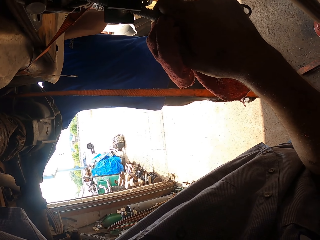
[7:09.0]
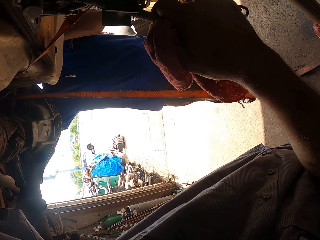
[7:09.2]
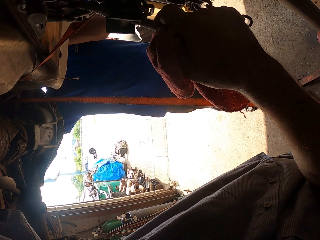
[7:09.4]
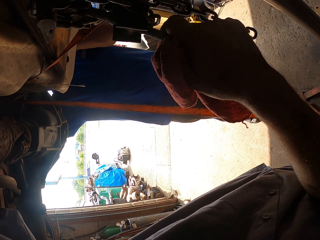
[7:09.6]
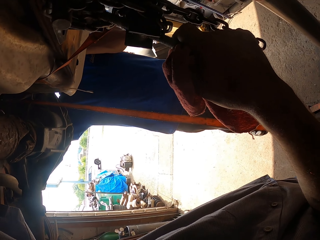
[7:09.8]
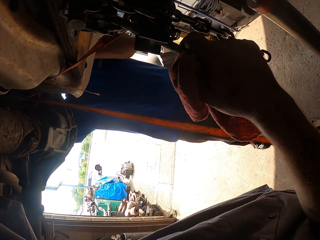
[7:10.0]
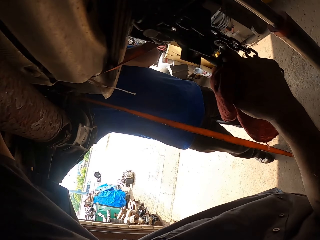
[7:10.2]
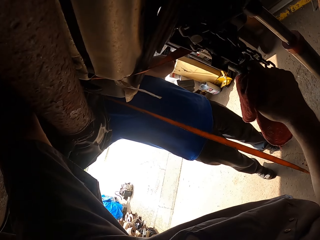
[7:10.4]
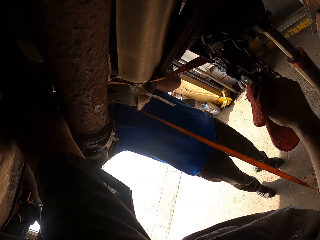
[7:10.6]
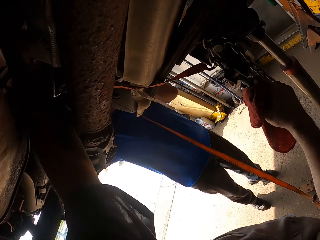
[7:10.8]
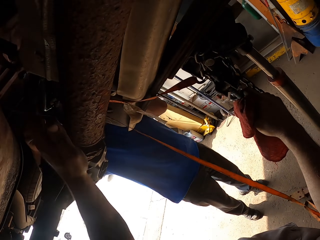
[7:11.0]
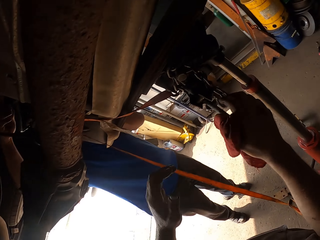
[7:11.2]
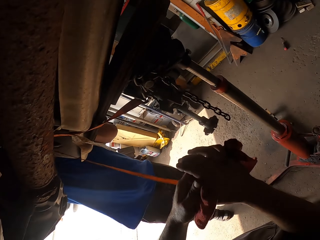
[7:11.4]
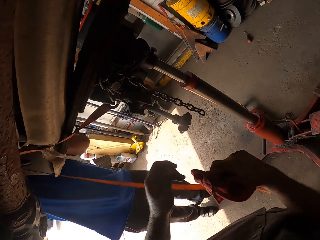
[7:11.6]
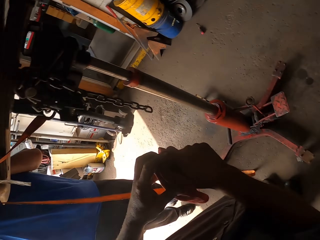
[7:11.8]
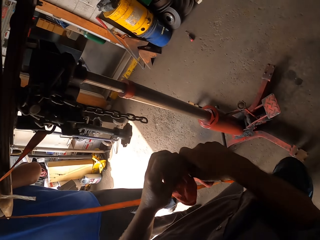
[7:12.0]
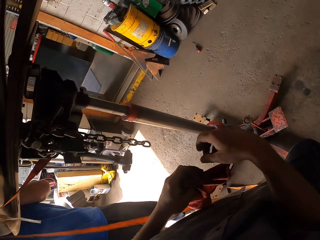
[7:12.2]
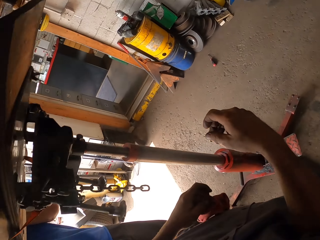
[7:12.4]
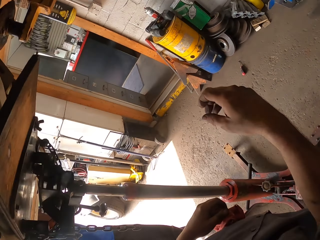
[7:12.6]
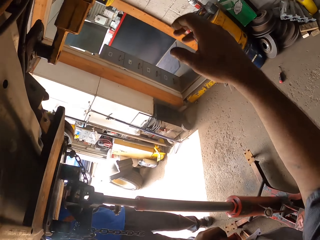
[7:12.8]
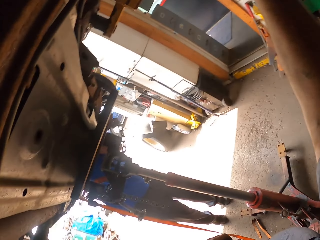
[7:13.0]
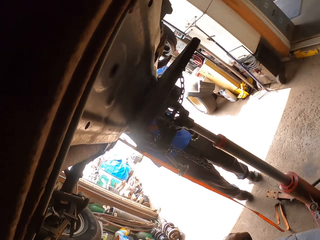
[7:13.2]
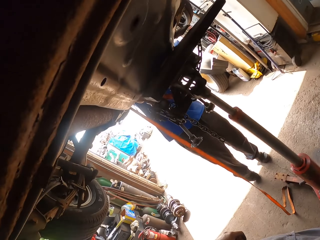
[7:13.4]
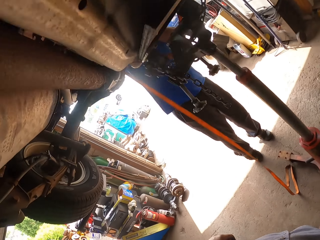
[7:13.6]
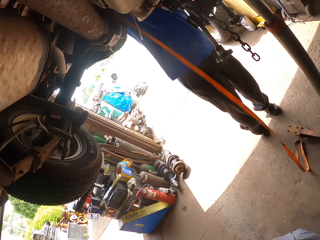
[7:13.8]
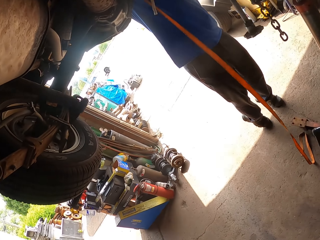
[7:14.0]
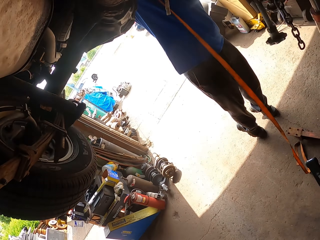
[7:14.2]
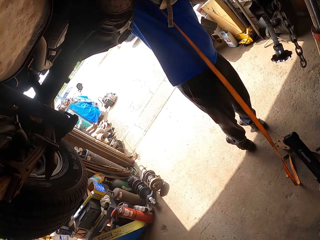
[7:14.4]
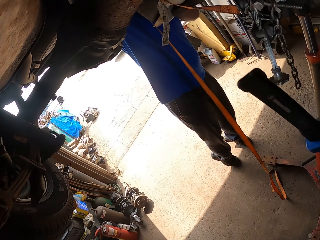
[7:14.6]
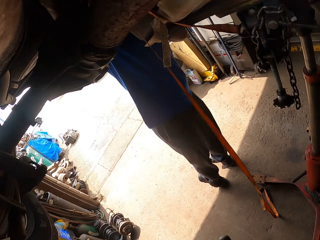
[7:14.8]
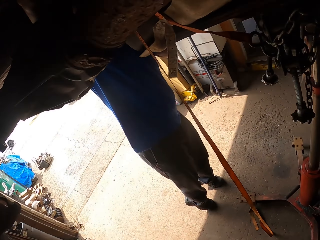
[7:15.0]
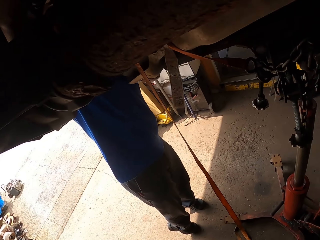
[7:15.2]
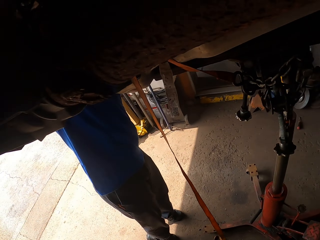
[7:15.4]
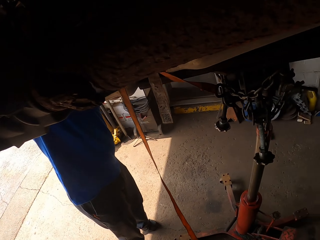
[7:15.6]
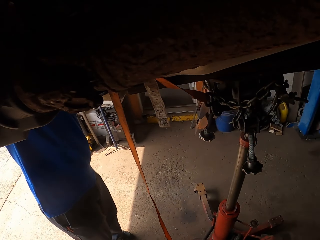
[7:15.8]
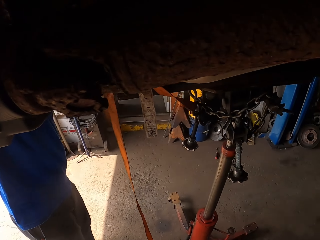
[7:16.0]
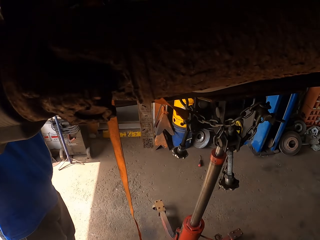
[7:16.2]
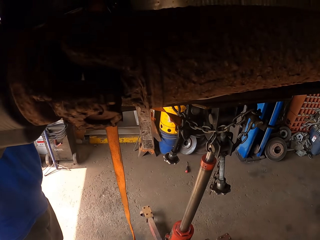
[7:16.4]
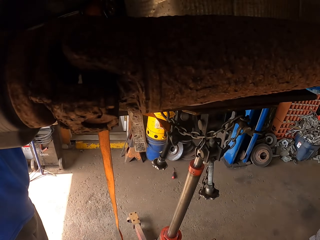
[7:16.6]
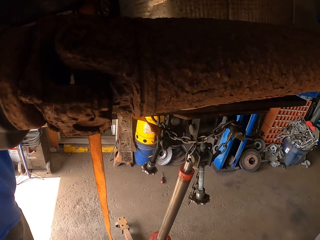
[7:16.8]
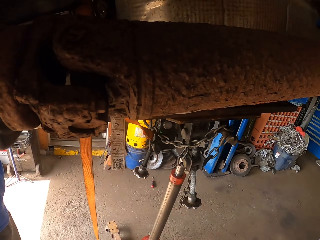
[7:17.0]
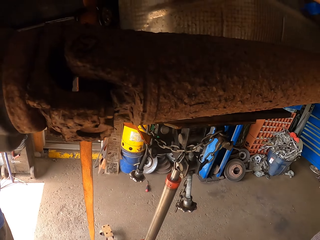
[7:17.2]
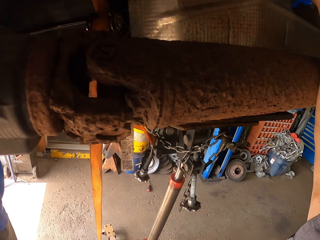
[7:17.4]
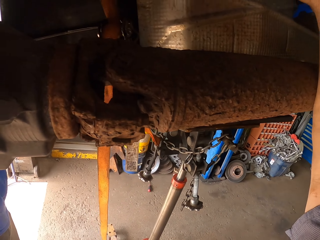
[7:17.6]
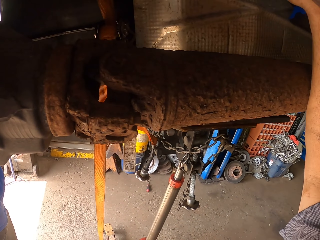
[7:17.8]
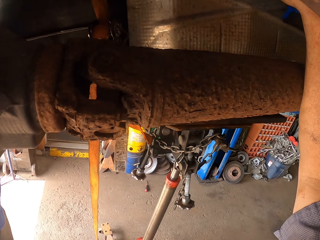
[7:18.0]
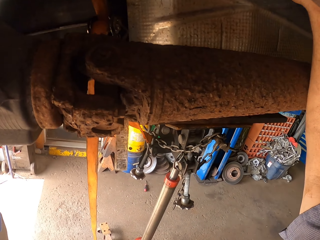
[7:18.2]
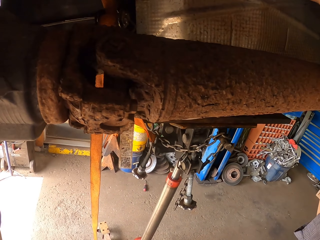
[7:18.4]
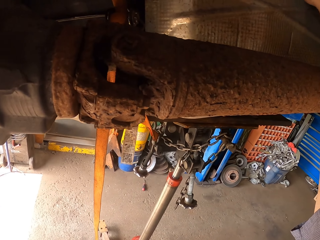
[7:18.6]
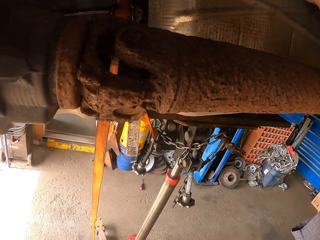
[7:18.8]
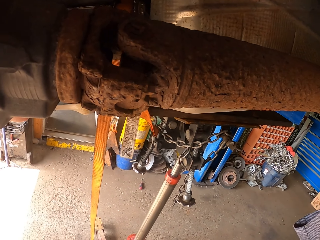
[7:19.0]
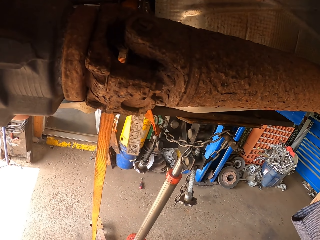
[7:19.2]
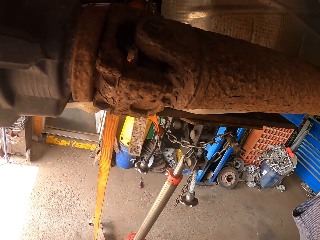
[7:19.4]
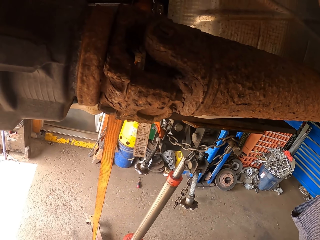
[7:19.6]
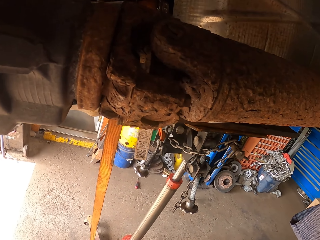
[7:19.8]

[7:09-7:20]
The camera wearer wipes the hand. They touch the car. They check something using the flashlight.

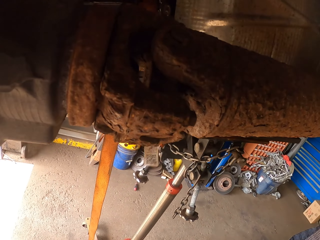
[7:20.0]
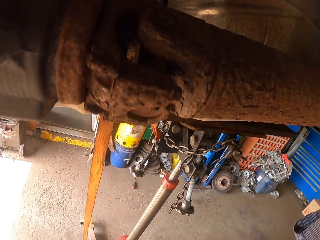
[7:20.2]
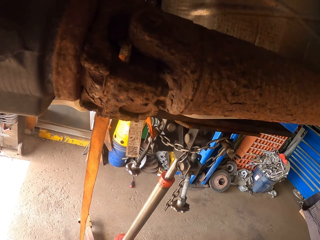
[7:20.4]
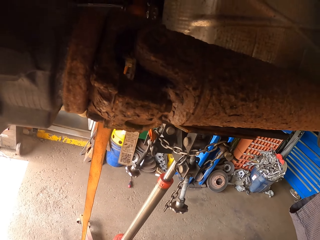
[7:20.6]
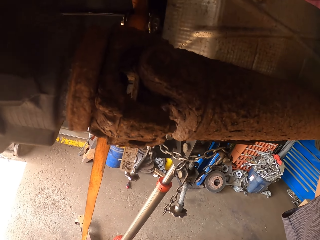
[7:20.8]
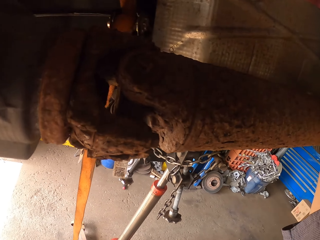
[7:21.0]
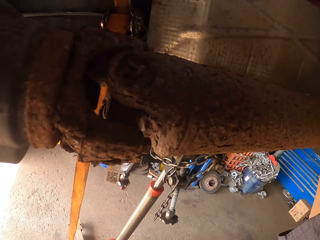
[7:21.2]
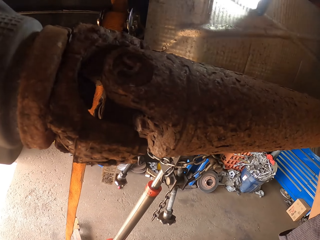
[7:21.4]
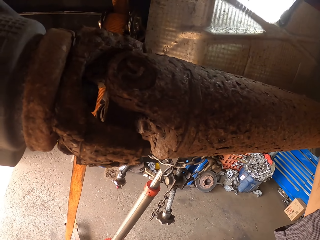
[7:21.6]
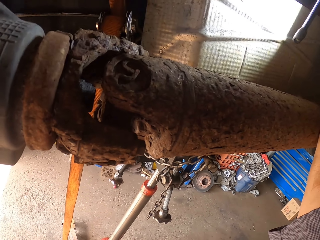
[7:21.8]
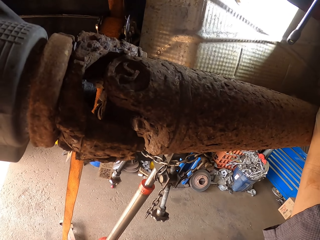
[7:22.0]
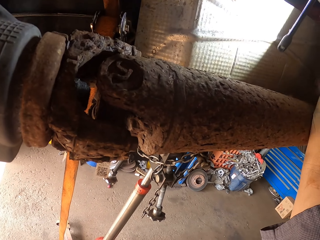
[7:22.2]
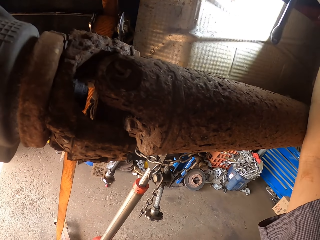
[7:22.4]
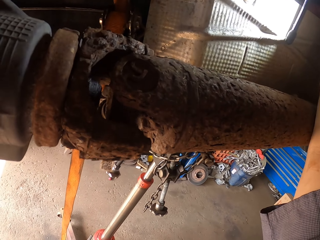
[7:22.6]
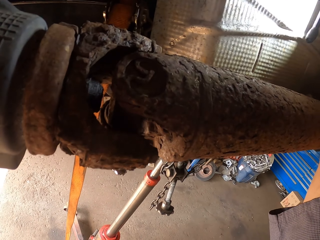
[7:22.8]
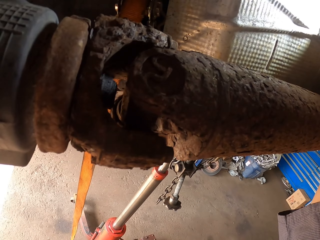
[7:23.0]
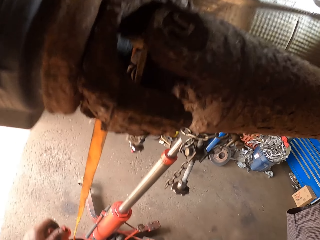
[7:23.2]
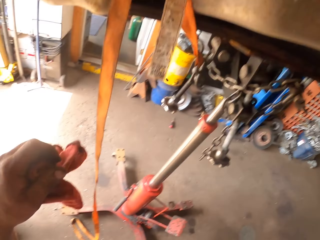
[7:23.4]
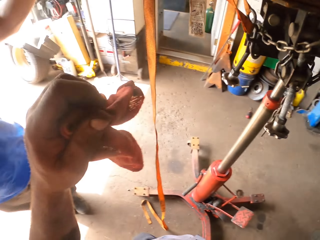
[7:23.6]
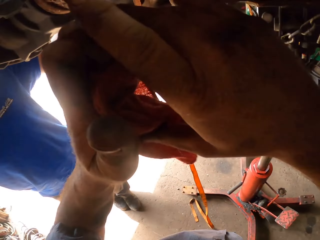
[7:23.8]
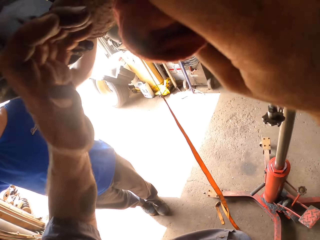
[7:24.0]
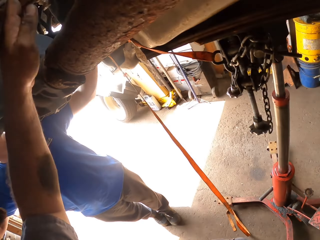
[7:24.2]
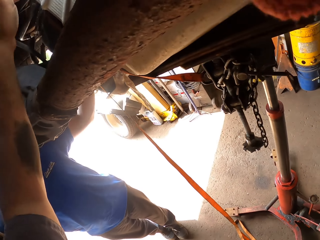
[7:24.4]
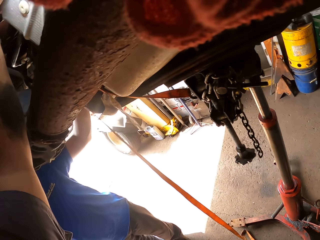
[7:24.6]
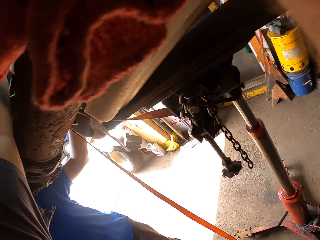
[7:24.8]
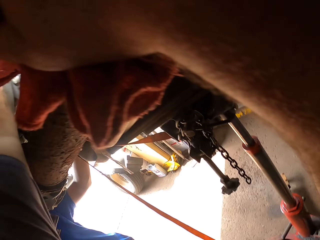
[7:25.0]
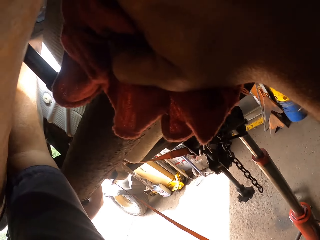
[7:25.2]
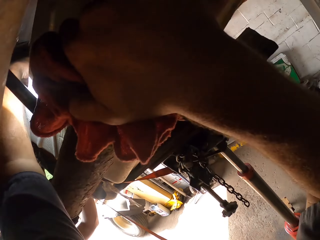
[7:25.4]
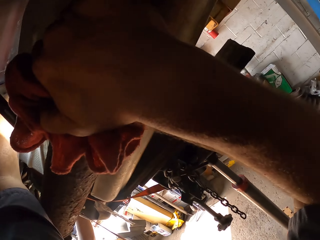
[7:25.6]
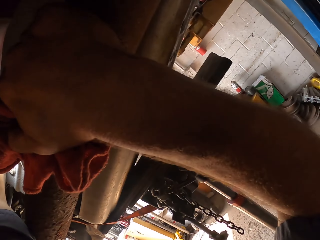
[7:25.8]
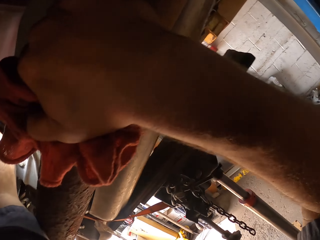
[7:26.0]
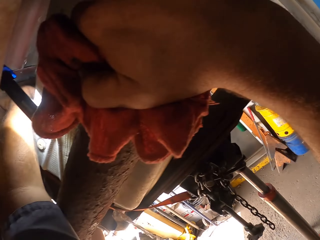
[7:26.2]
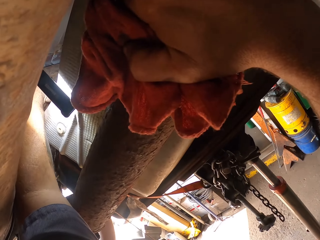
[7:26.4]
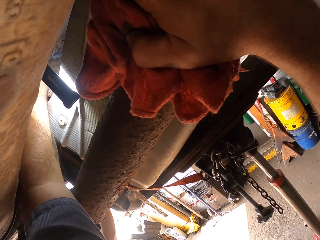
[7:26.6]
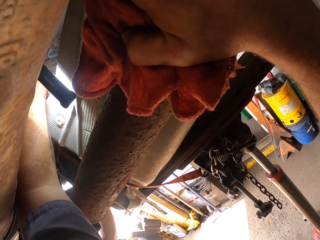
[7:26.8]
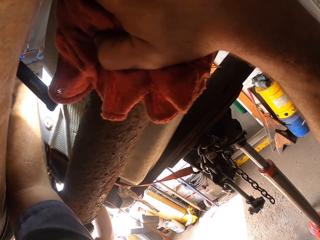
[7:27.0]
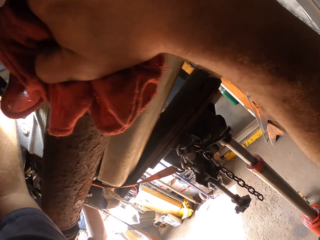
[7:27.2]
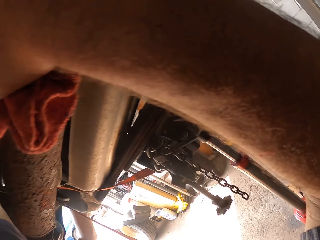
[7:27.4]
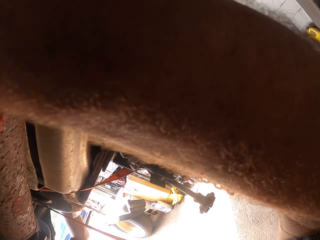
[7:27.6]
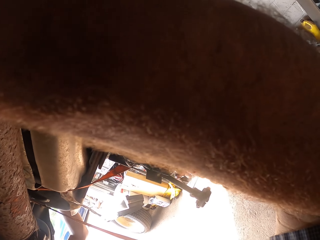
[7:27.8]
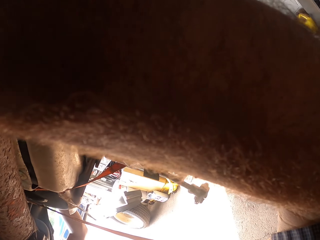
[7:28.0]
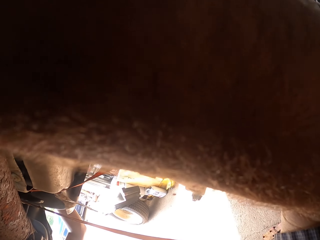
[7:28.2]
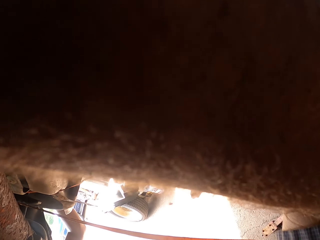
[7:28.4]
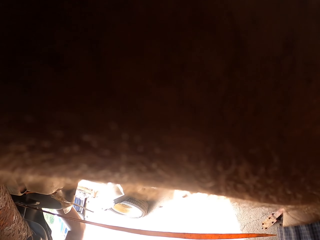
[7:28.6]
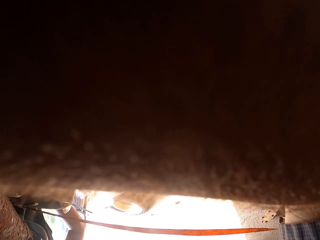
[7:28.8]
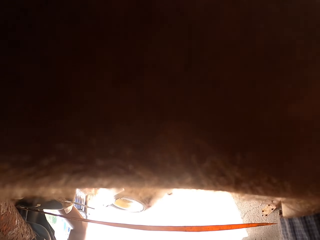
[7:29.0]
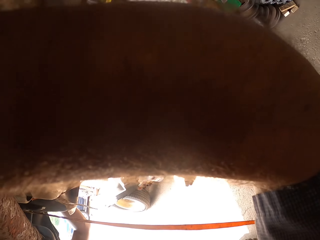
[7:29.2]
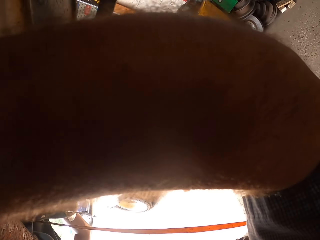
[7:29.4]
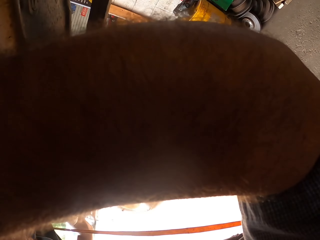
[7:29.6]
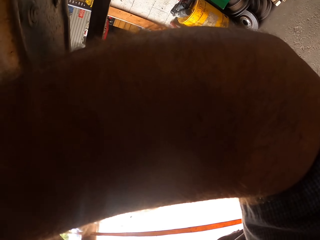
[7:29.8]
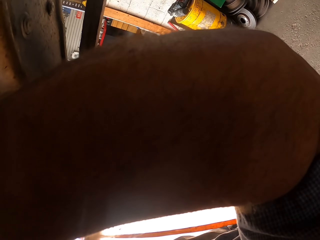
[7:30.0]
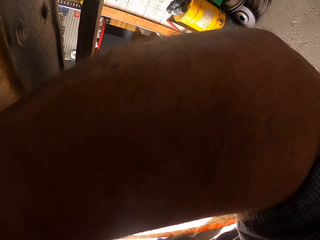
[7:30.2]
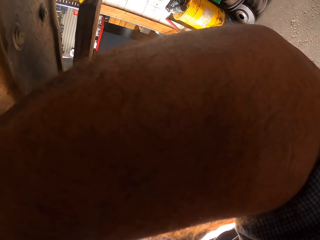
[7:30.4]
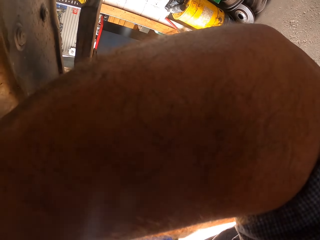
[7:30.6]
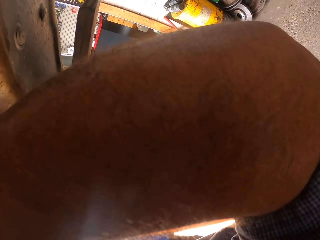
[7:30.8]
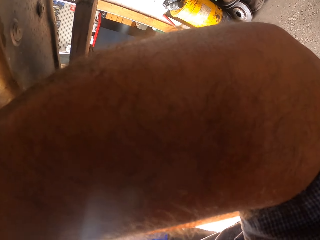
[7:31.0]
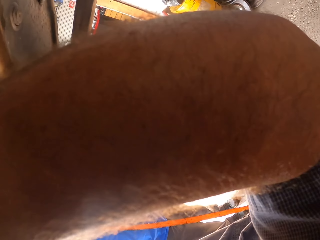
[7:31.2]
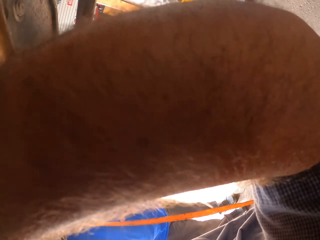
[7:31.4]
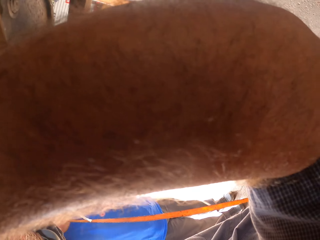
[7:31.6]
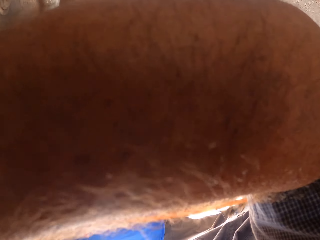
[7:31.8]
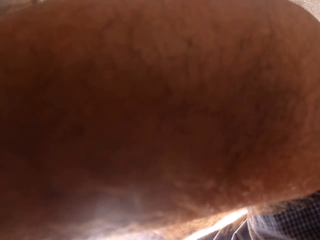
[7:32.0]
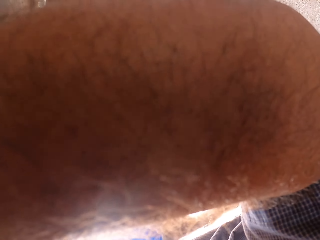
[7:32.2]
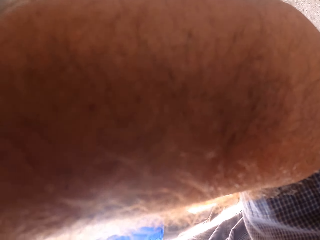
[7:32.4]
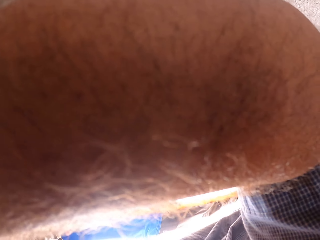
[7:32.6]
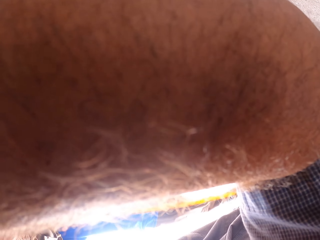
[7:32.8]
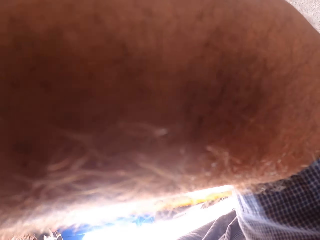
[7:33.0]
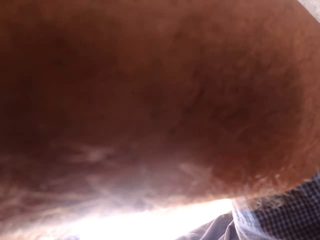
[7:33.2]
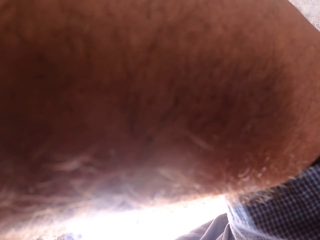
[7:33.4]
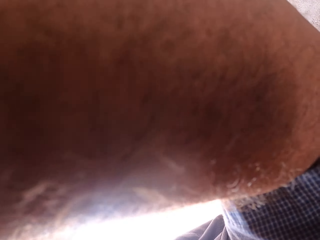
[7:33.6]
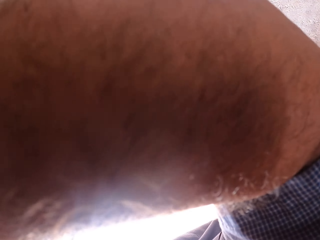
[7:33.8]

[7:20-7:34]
The camera wearer lights the torch. They exchange the towel. They touch the car.
